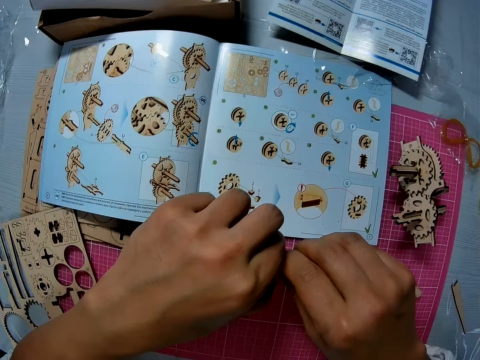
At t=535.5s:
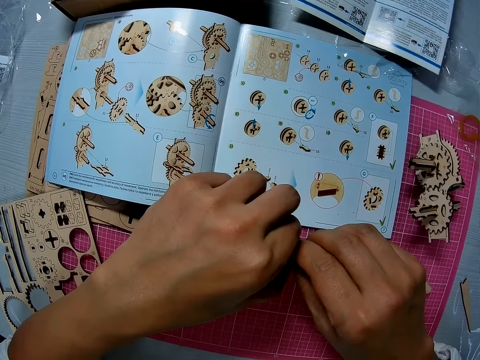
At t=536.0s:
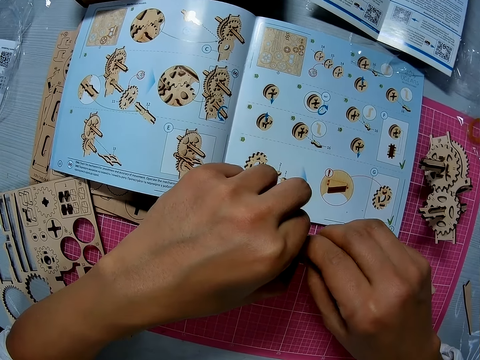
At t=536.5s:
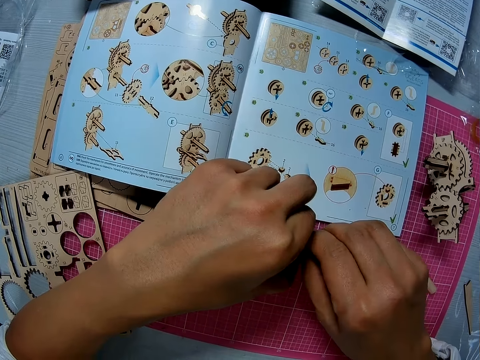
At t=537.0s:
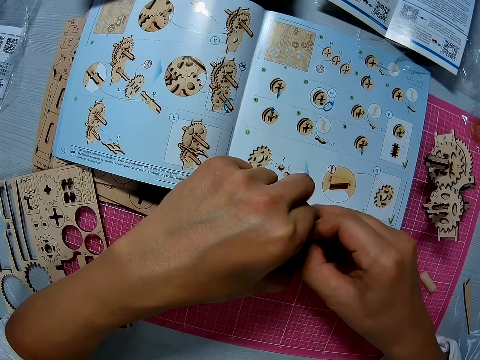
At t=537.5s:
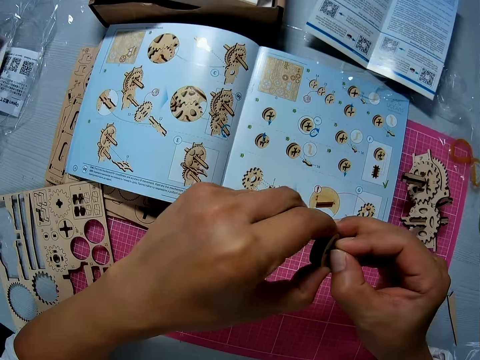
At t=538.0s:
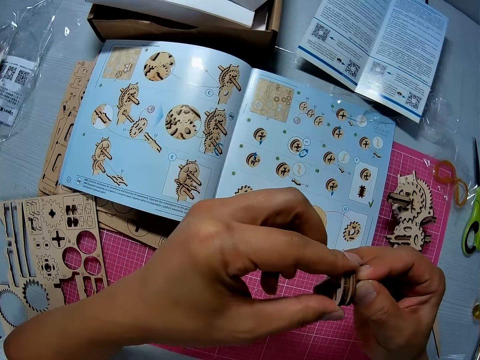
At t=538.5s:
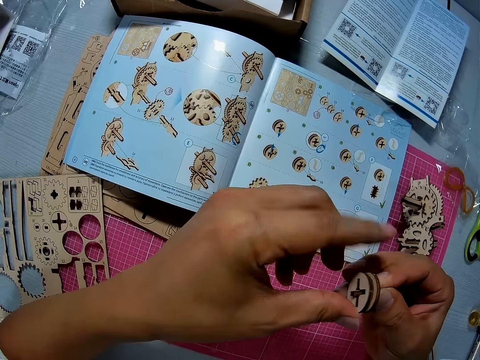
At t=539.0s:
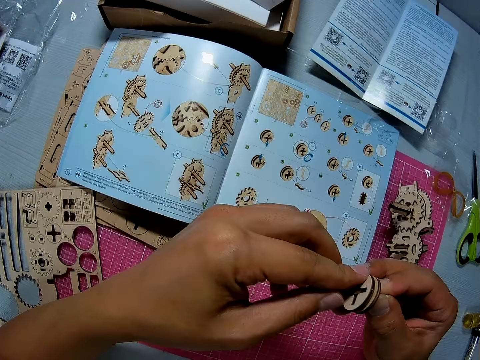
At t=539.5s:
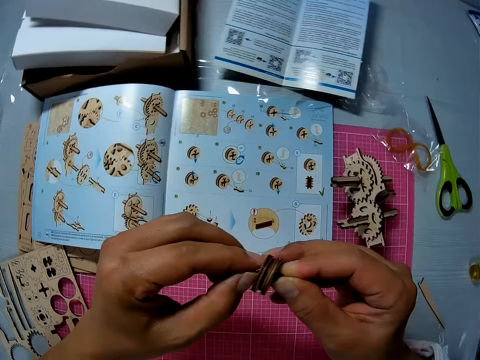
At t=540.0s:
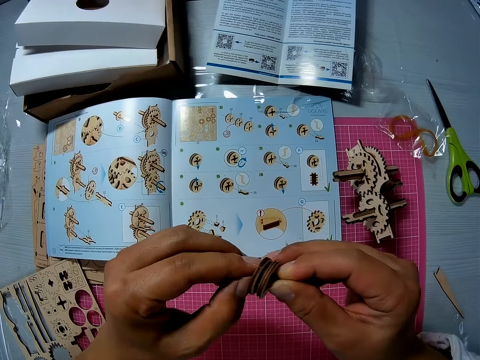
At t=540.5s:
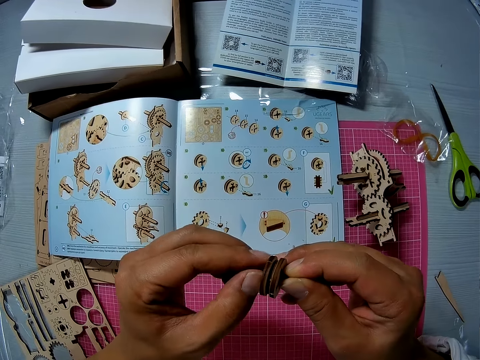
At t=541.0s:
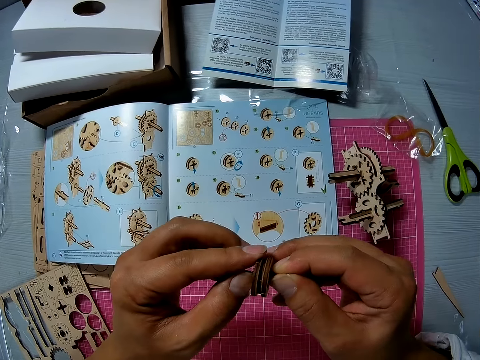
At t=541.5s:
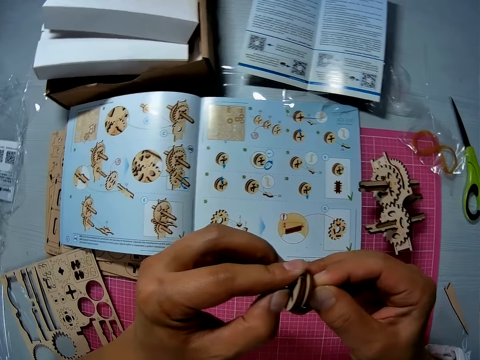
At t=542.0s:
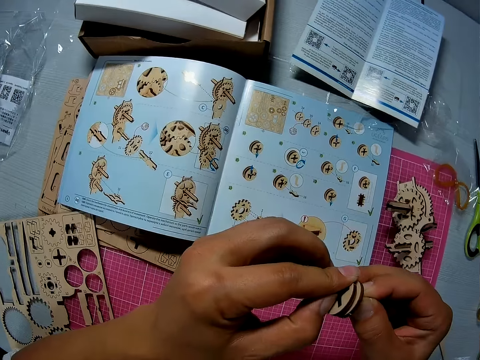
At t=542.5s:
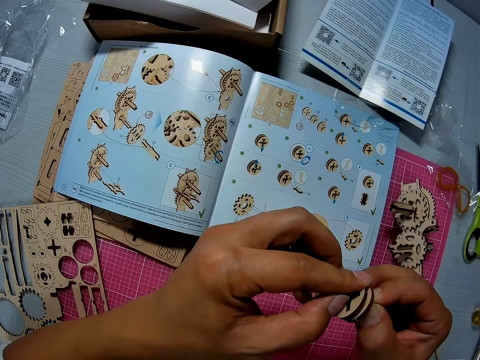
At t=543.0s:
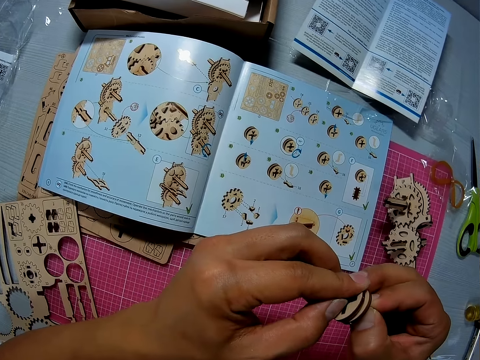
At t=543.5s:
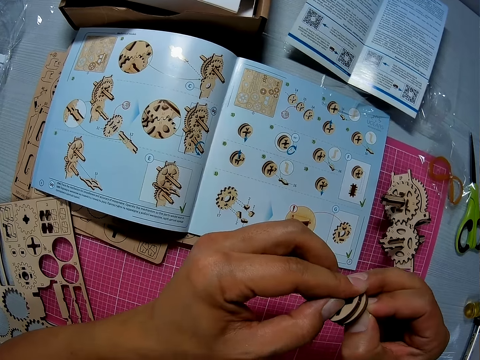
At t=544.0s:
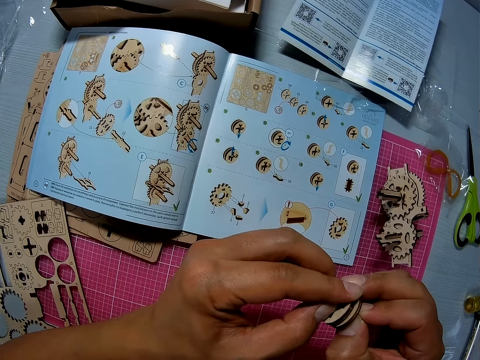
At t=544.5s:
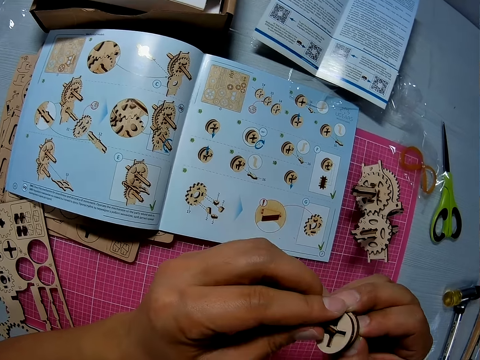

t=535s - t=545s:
The camera wearer lifts his hands. He squeezes the cardboard.

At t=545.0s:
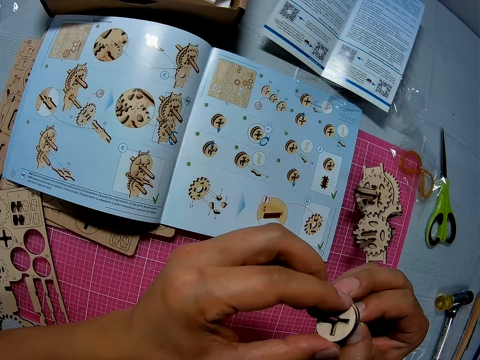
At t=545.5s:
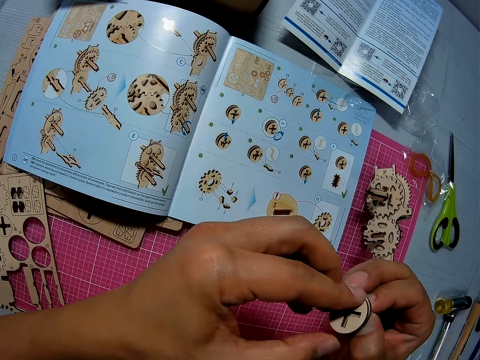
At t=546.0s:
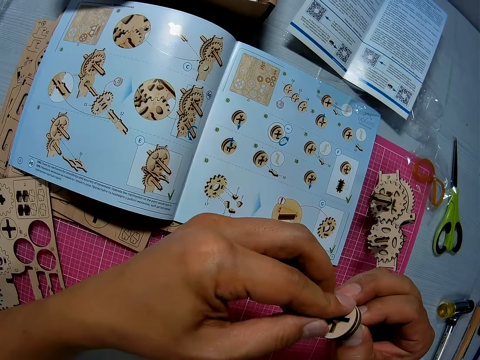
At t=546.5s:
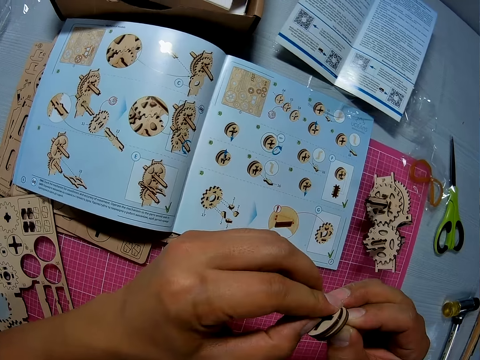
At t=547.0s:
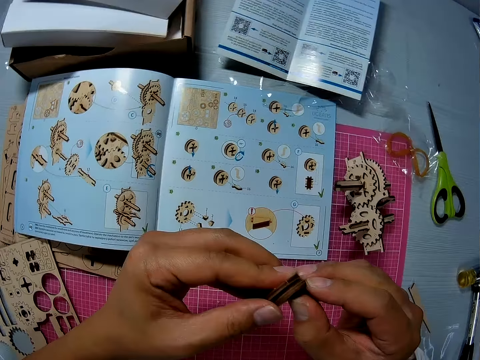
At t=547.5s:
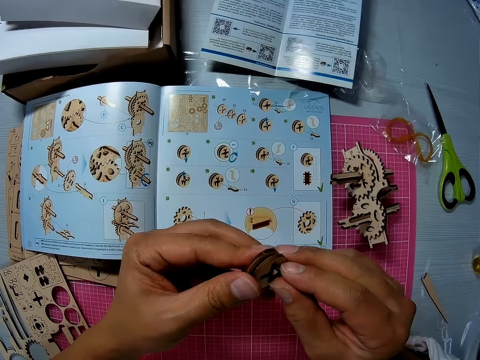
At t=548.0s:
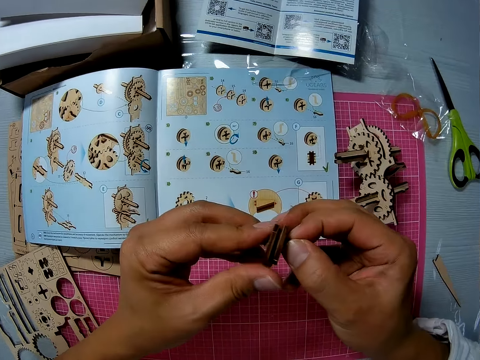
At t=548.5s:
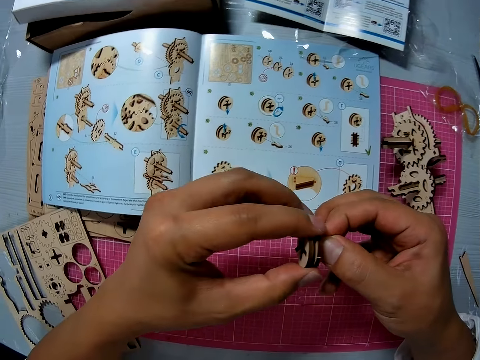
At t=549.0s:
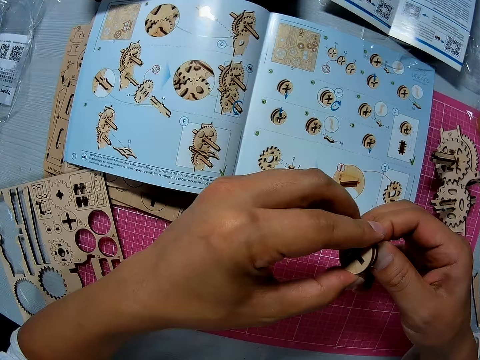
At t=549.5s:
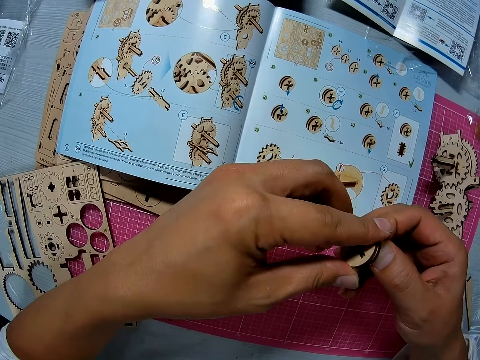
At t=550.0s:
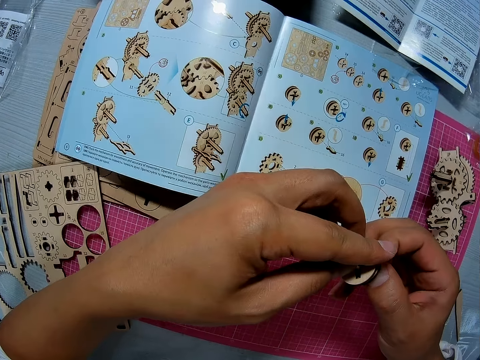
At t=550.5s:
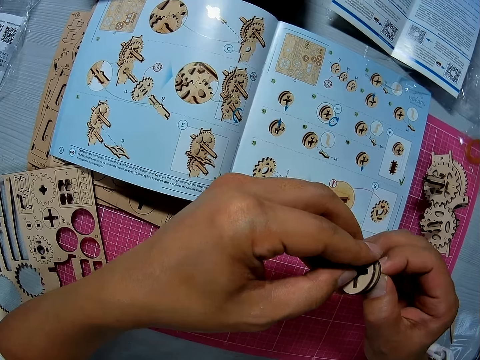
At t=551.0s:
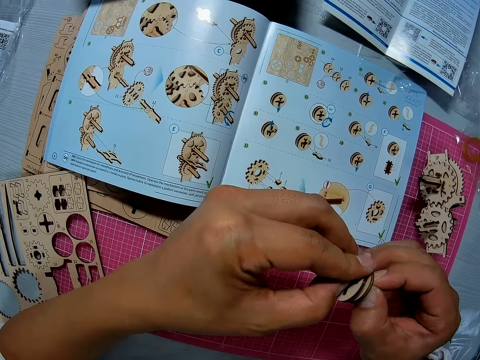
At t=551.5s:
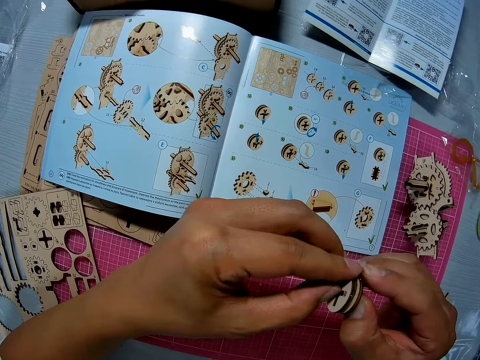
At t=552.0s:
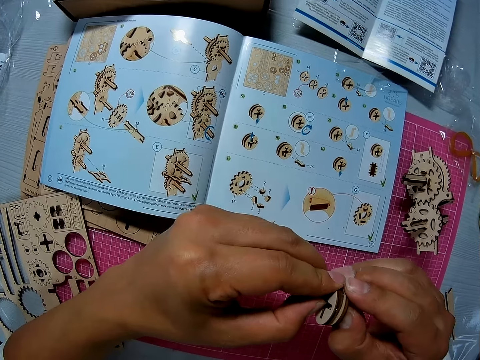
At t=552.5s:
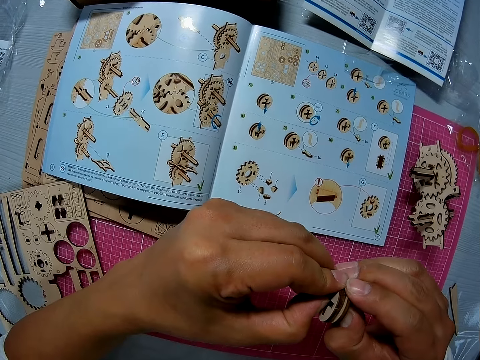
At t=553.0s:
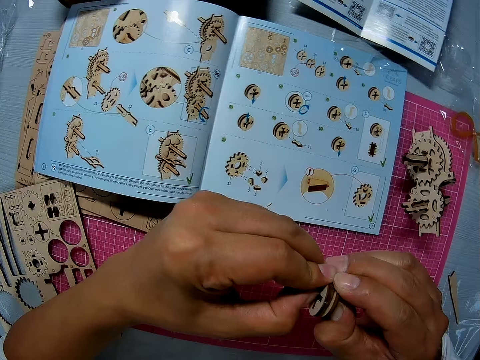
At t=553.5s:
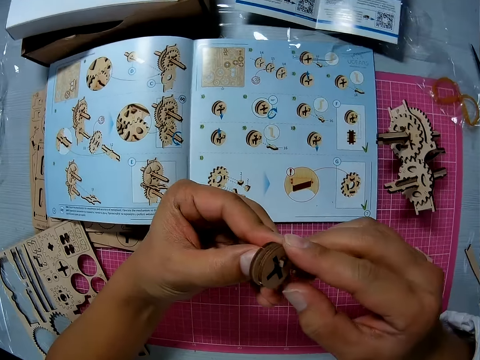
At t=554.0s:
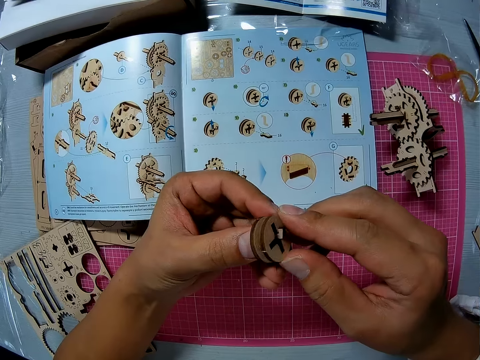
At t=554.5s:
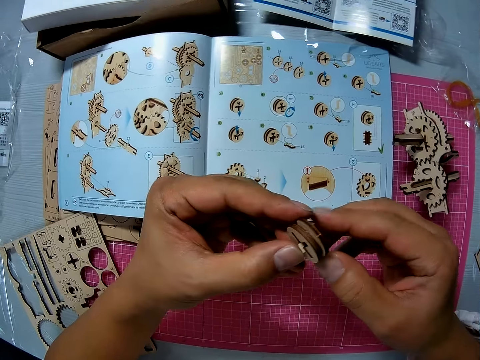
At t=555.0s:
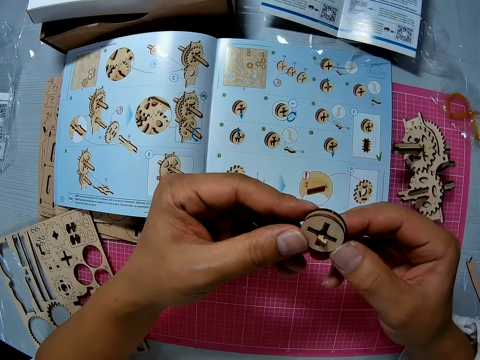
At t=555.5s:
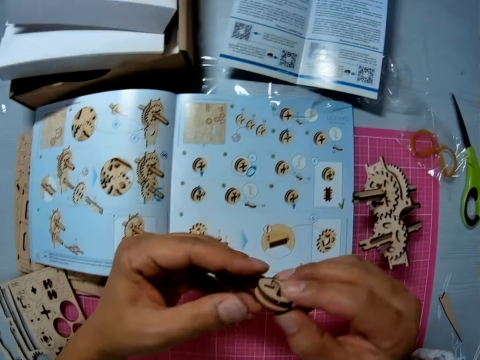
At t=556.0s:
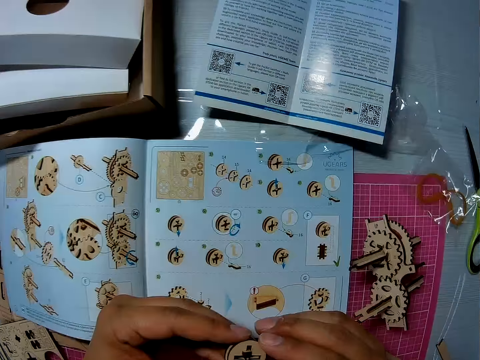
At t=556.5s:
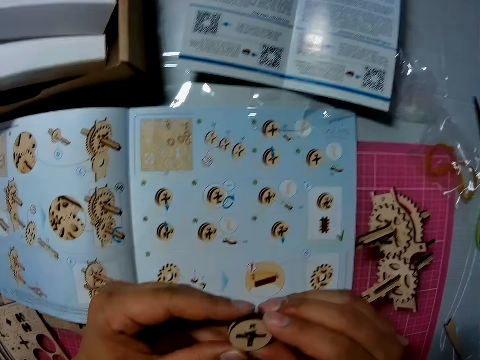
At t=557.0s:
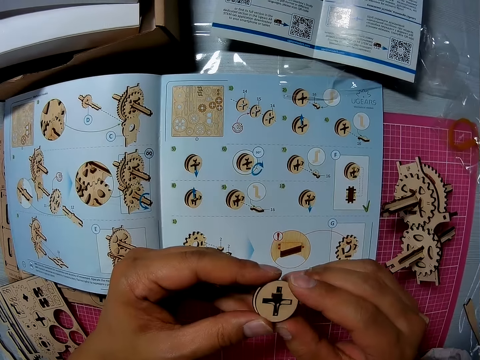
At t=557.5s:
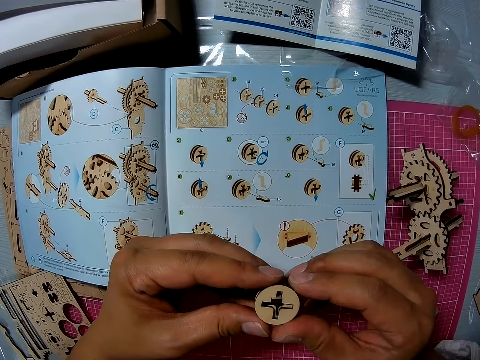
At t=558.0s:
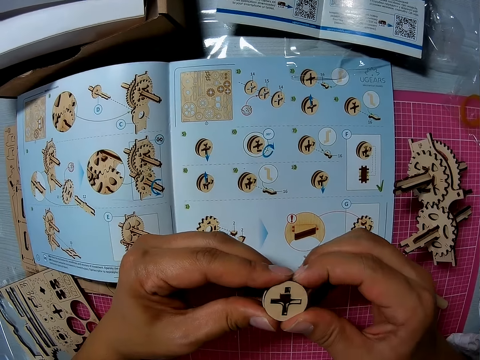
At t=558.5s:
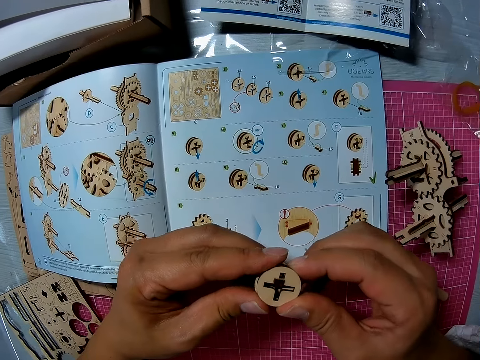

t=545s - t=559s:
The camera wearer turns the cardboard as he squeezes. He turns the cardboard as he squeezes again.

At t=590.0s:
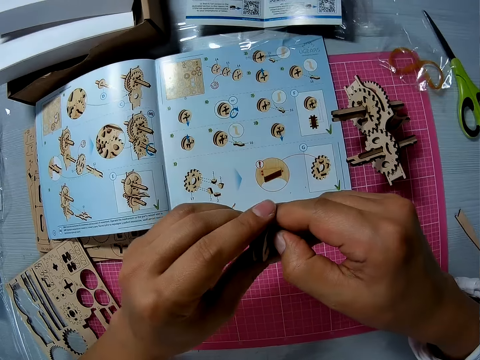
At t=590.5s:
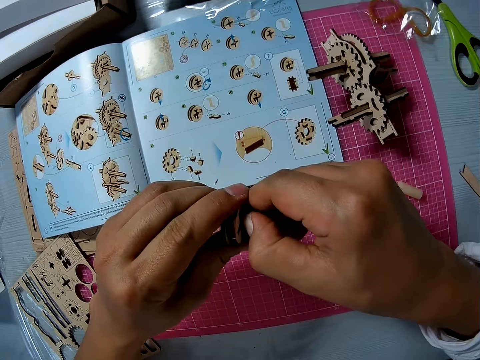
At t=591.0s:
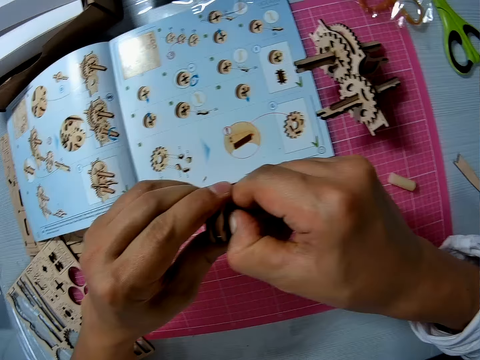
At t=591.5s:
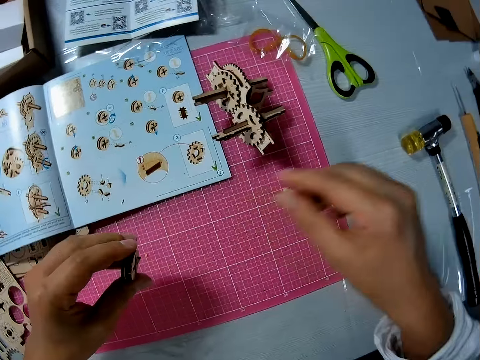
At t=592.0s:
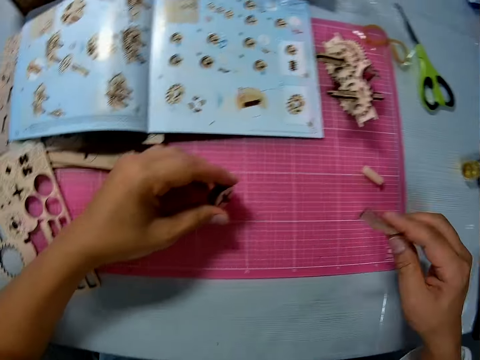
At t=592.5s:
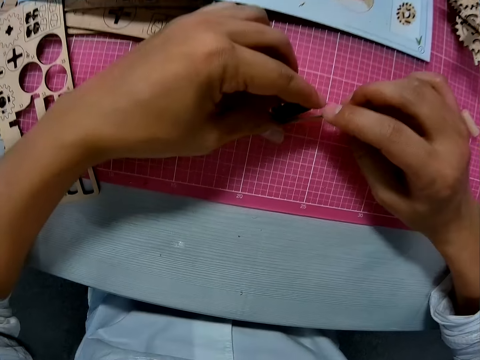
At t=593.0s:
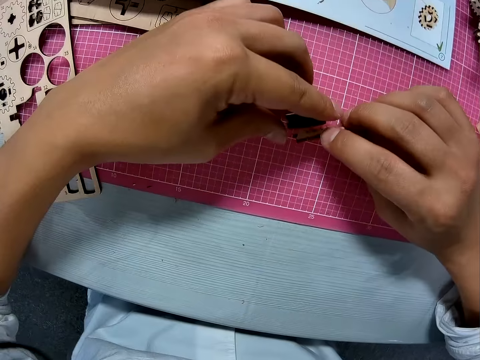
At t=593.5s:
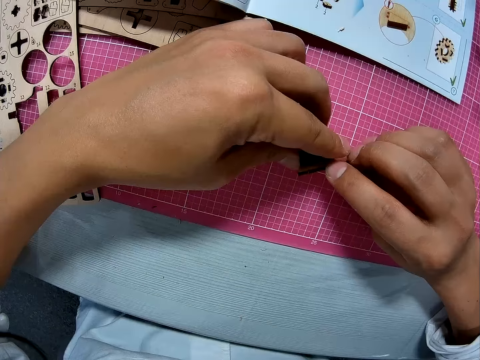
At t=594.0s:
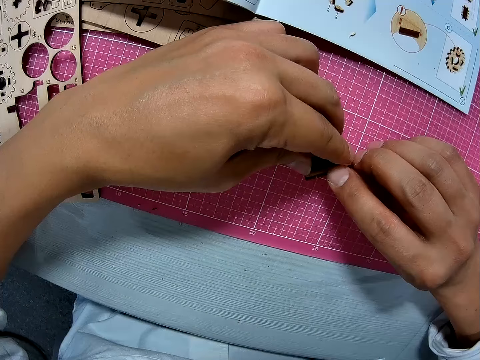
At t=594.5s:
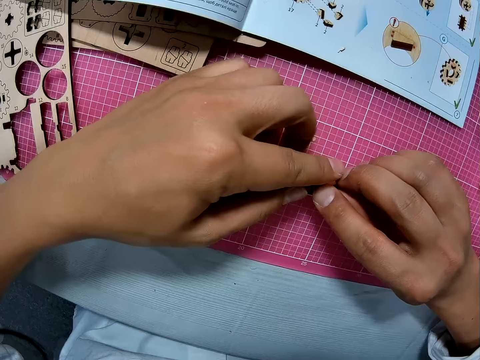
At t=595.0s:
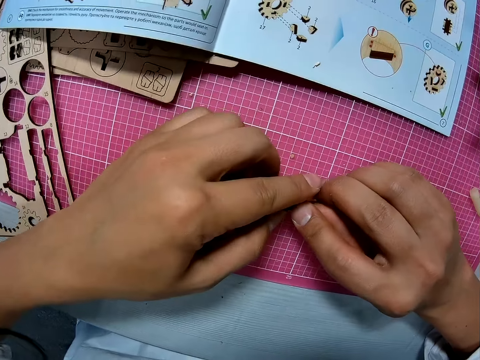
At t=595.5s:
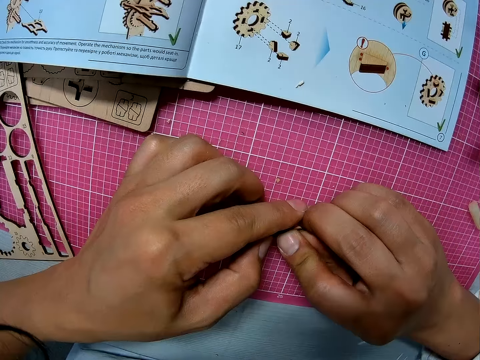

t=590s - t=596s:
The camera wearer picks a craft straightener from a table with his right hand. He straightens the piece with the craft straightener. He presses something using an object on the U gear.
